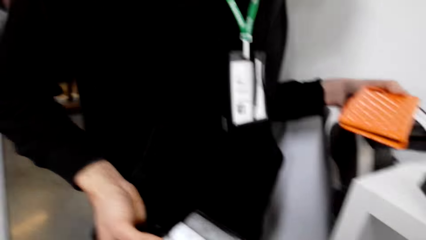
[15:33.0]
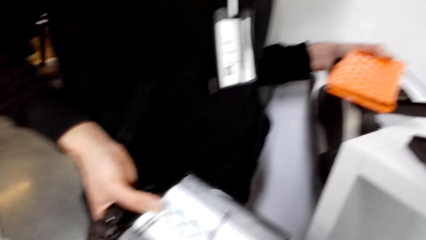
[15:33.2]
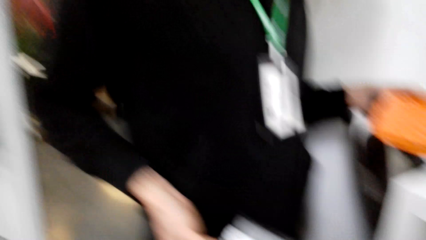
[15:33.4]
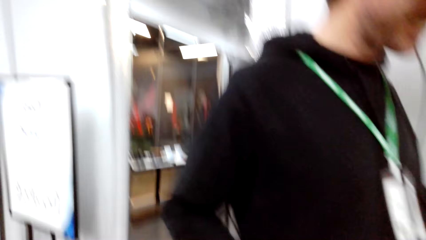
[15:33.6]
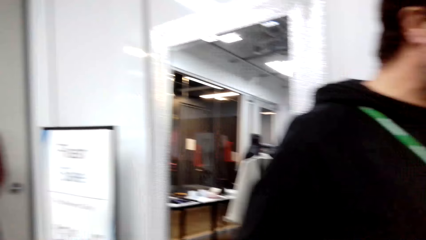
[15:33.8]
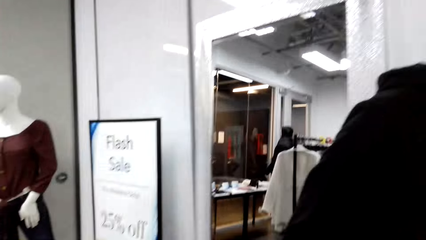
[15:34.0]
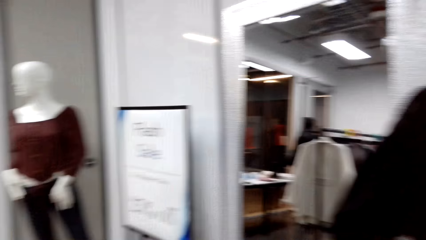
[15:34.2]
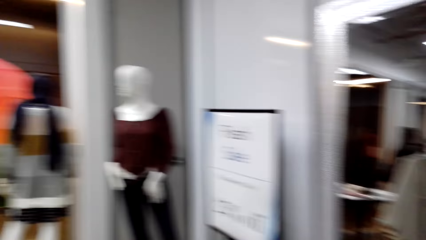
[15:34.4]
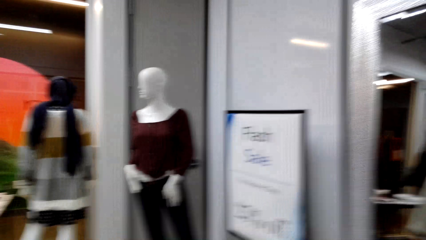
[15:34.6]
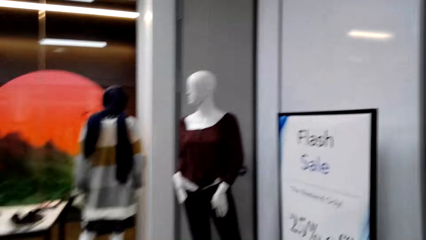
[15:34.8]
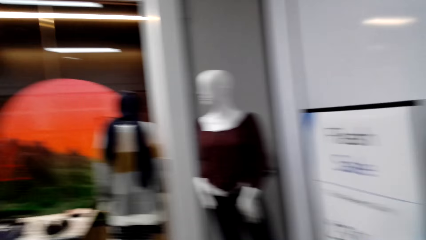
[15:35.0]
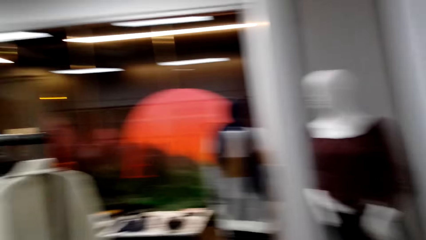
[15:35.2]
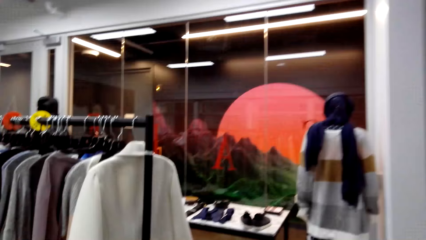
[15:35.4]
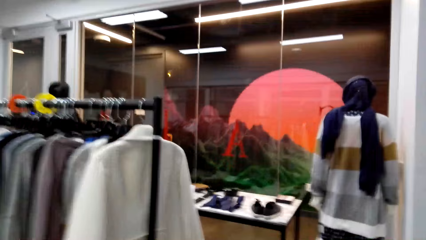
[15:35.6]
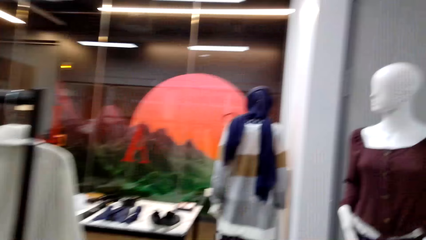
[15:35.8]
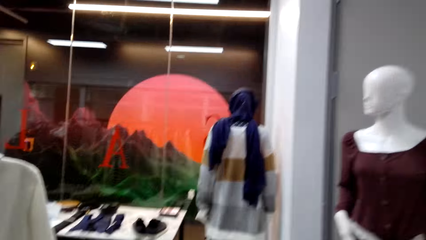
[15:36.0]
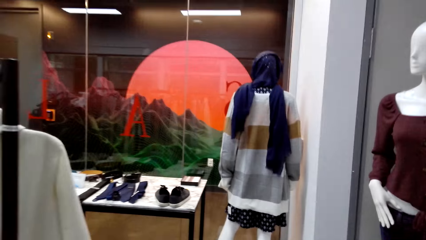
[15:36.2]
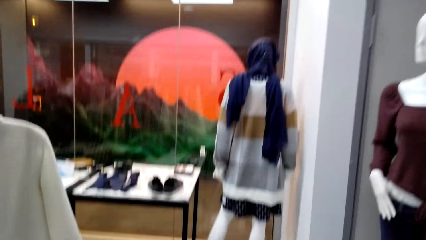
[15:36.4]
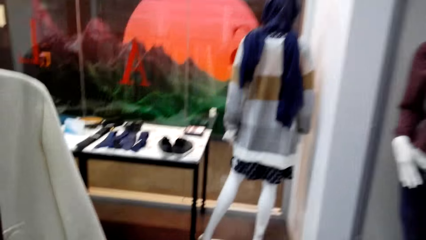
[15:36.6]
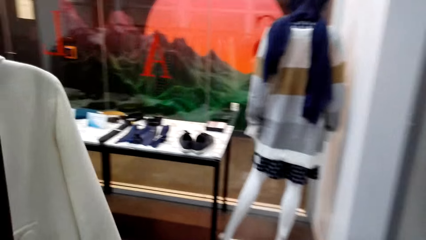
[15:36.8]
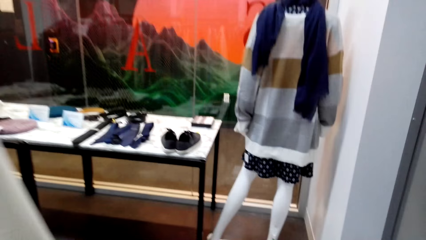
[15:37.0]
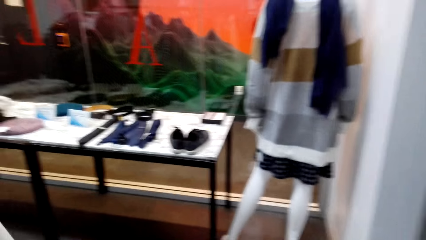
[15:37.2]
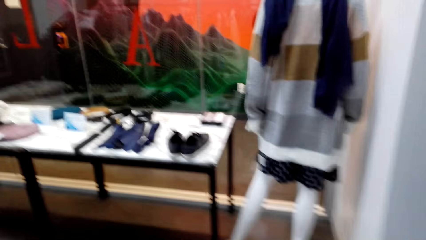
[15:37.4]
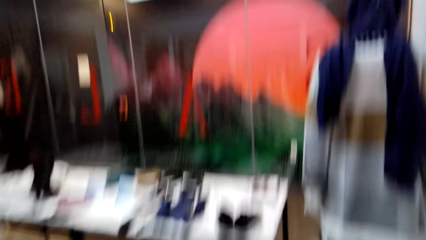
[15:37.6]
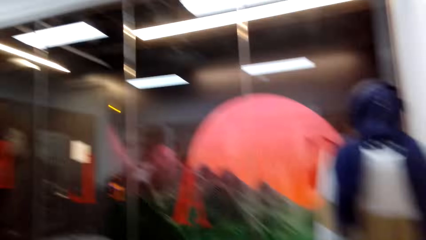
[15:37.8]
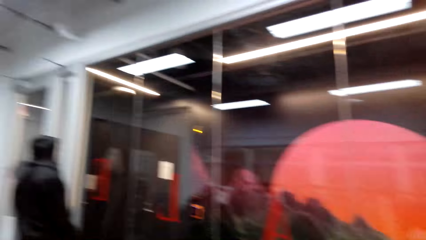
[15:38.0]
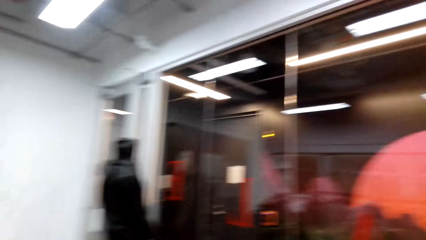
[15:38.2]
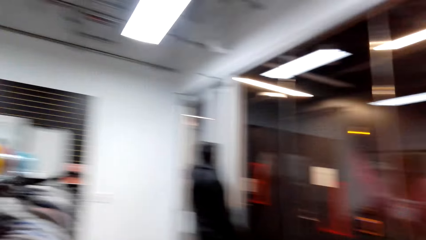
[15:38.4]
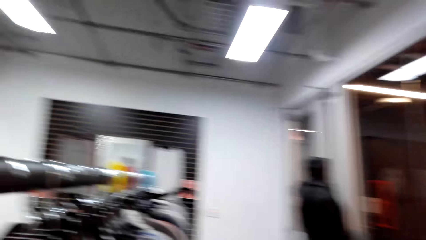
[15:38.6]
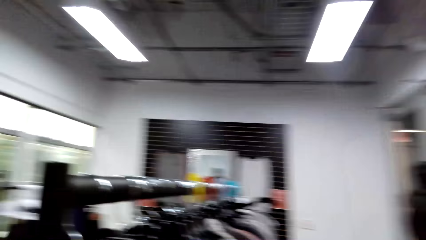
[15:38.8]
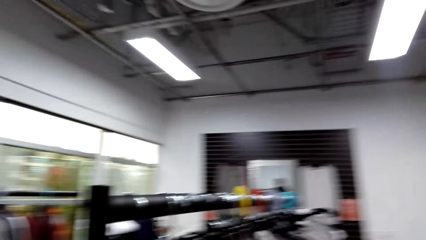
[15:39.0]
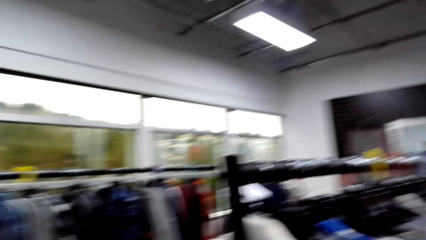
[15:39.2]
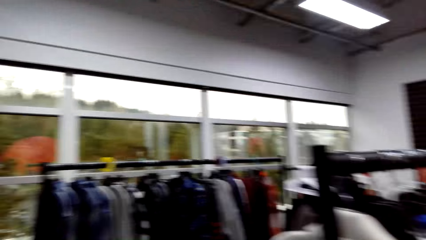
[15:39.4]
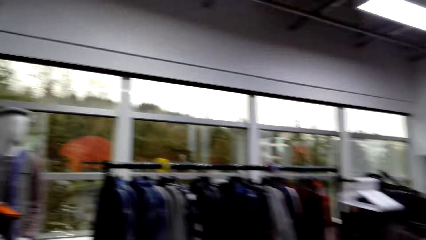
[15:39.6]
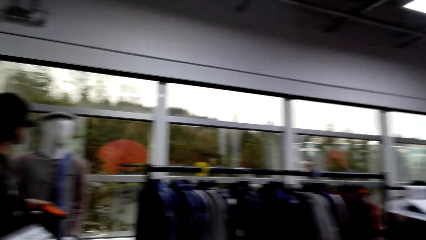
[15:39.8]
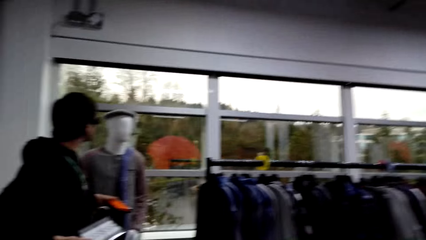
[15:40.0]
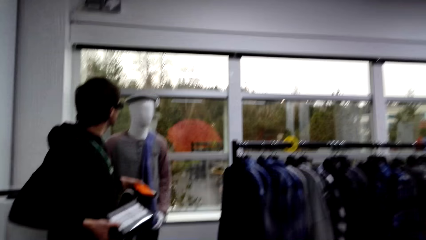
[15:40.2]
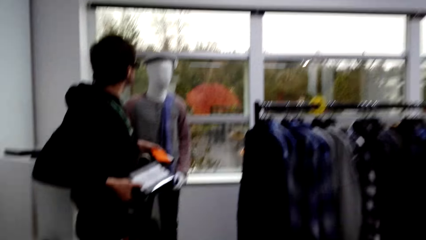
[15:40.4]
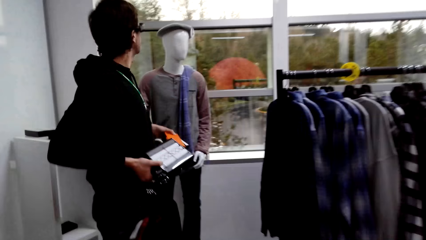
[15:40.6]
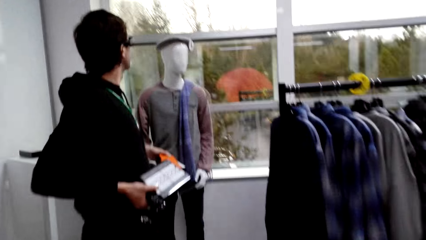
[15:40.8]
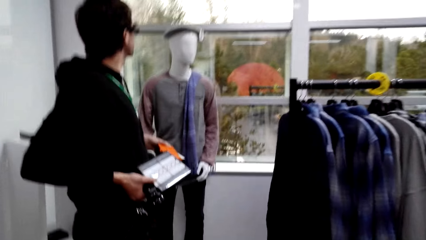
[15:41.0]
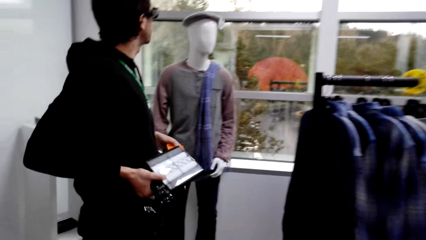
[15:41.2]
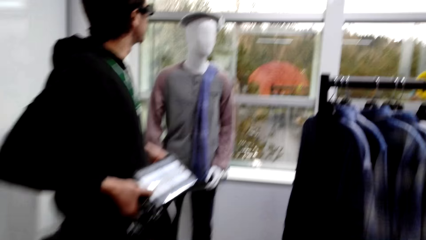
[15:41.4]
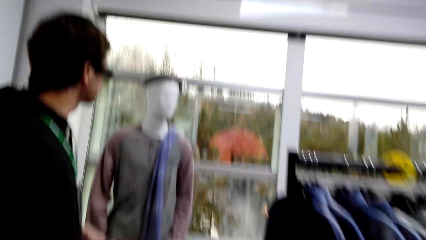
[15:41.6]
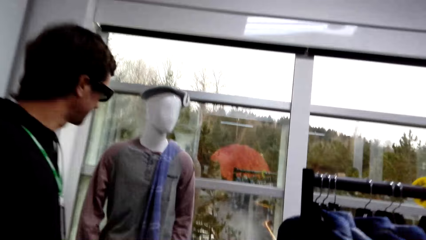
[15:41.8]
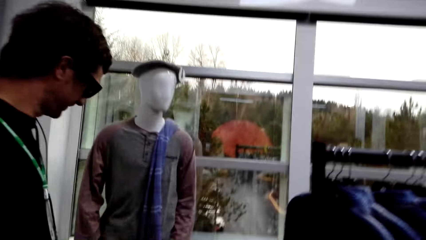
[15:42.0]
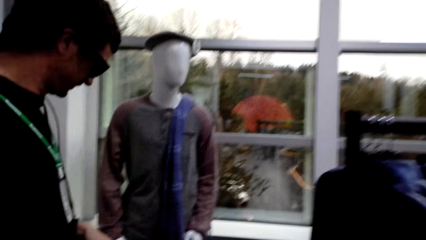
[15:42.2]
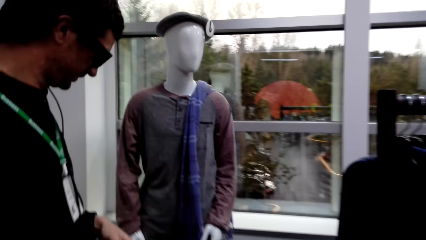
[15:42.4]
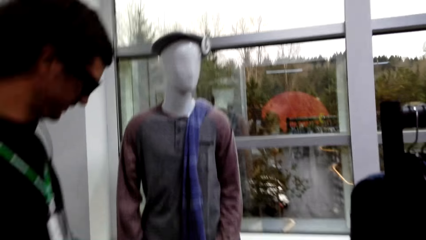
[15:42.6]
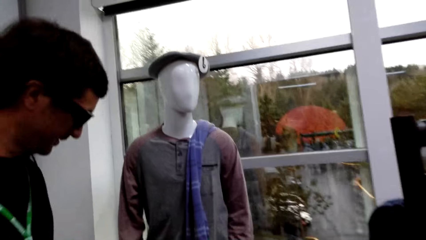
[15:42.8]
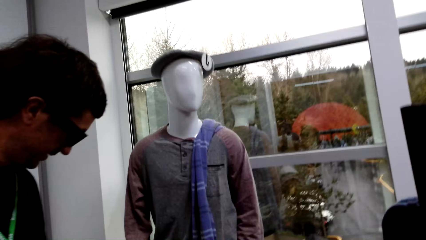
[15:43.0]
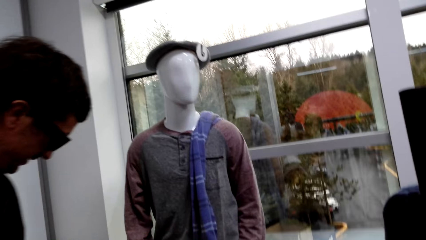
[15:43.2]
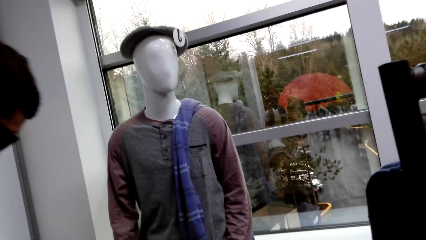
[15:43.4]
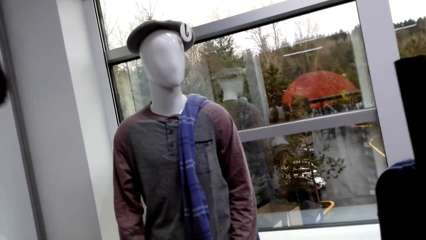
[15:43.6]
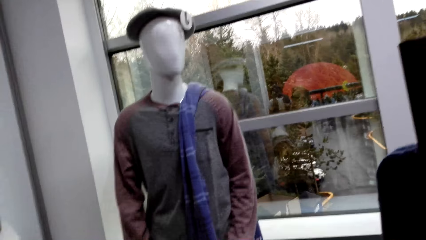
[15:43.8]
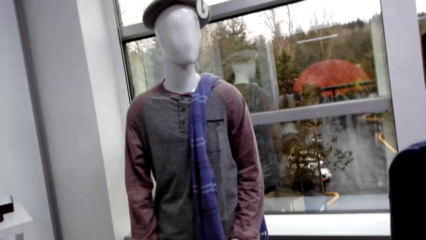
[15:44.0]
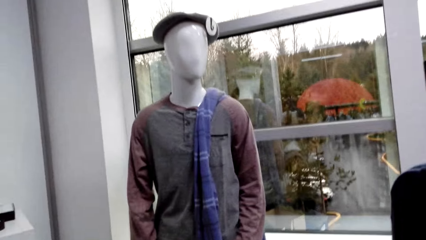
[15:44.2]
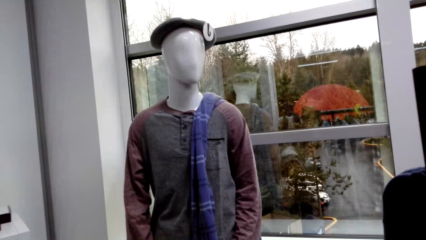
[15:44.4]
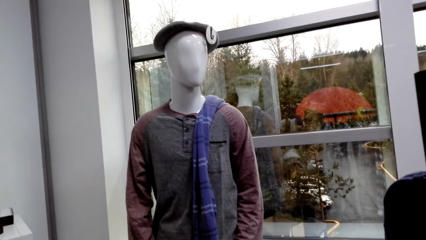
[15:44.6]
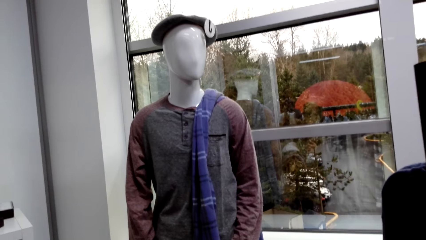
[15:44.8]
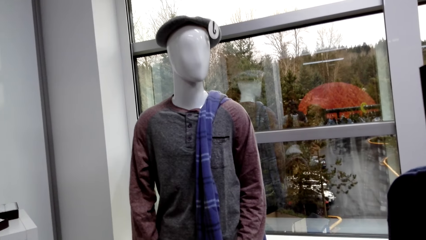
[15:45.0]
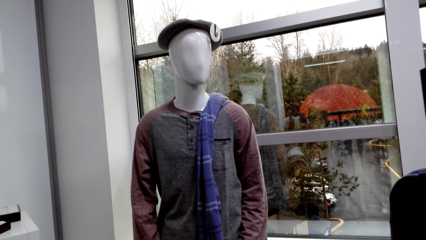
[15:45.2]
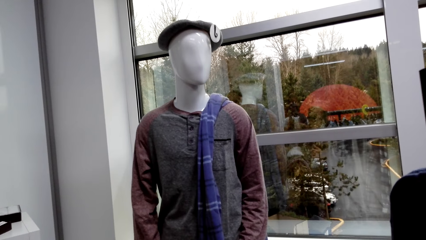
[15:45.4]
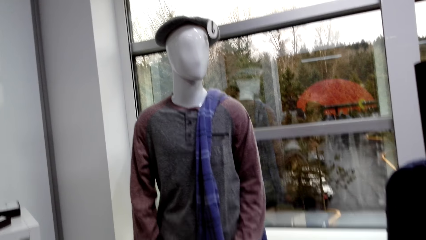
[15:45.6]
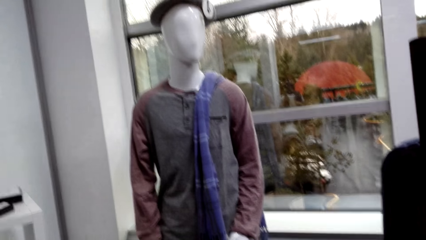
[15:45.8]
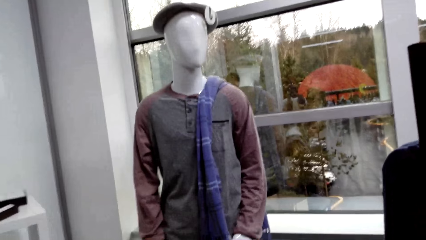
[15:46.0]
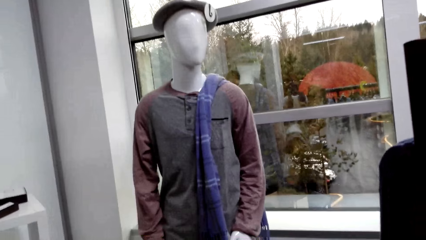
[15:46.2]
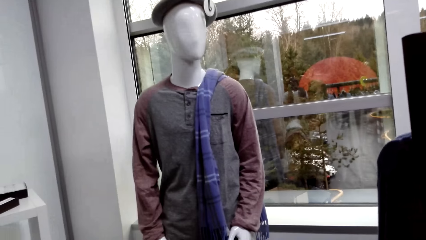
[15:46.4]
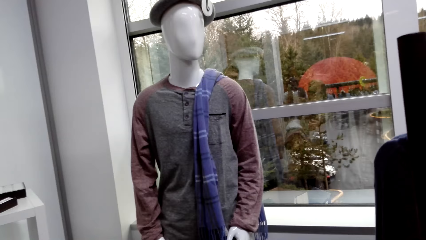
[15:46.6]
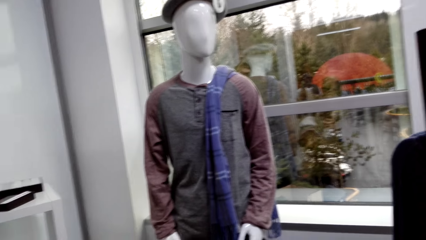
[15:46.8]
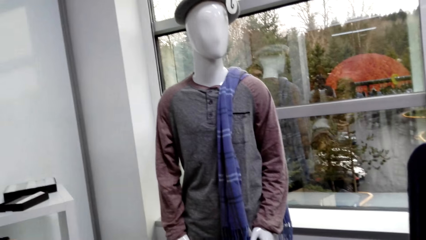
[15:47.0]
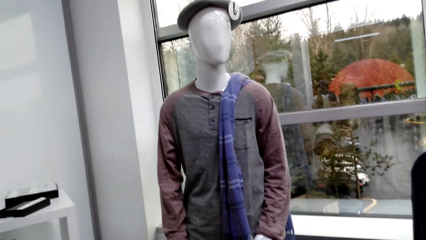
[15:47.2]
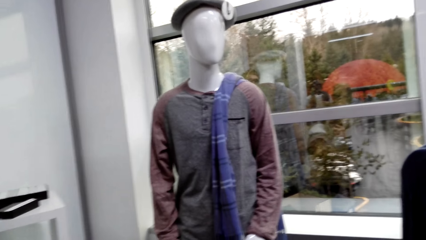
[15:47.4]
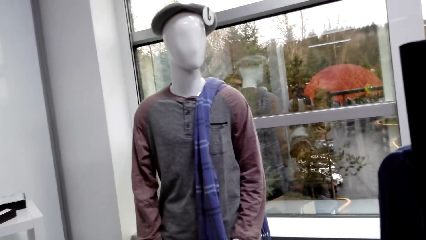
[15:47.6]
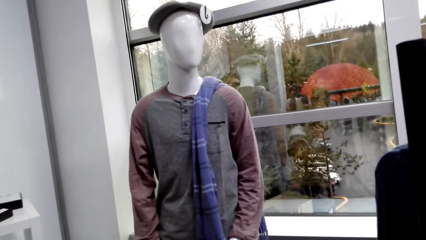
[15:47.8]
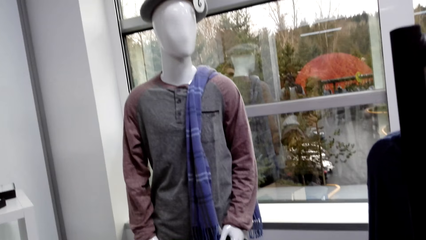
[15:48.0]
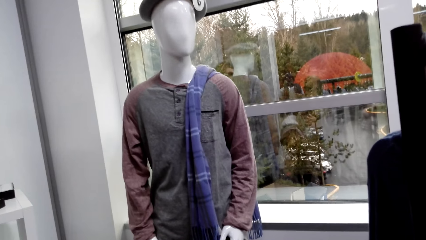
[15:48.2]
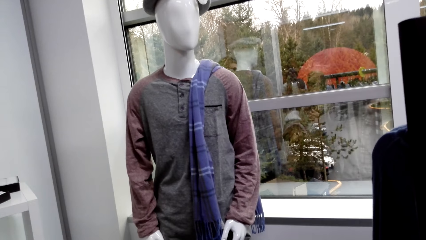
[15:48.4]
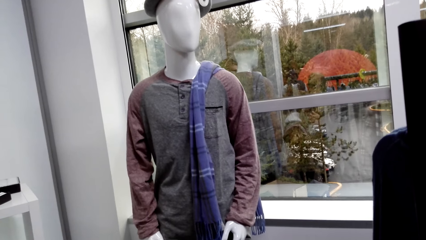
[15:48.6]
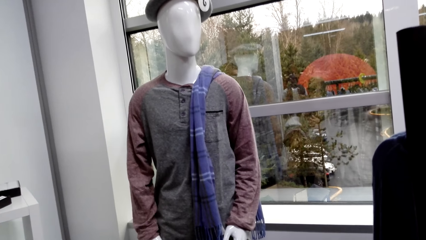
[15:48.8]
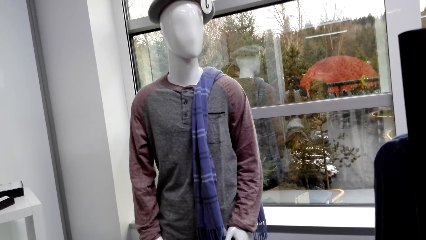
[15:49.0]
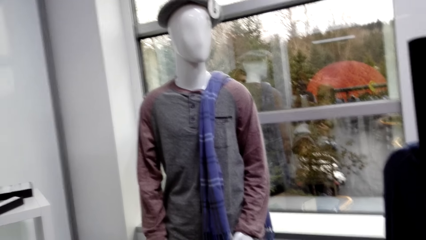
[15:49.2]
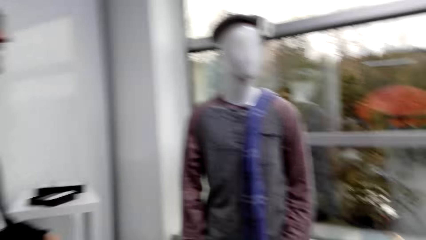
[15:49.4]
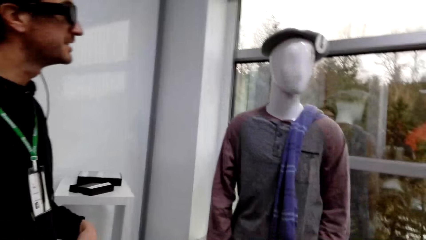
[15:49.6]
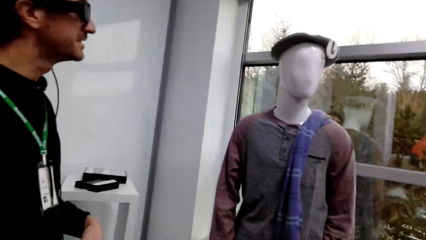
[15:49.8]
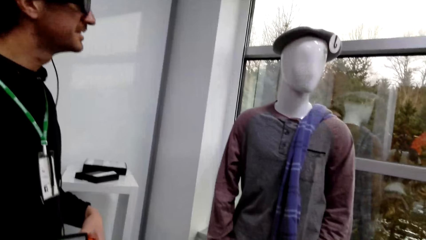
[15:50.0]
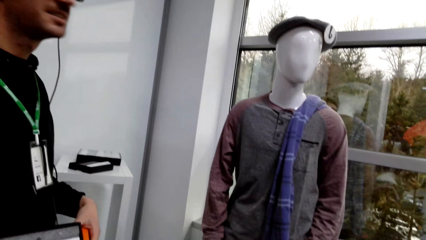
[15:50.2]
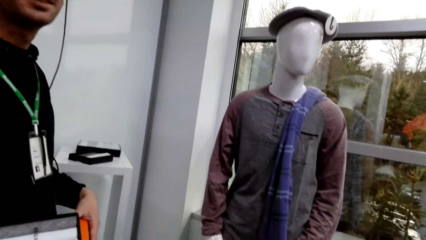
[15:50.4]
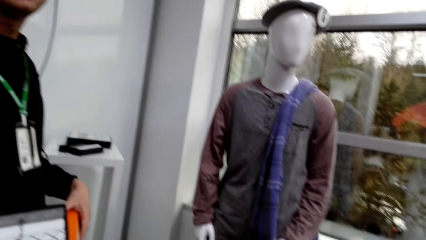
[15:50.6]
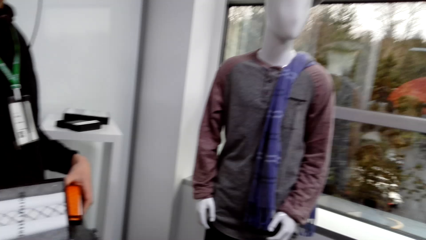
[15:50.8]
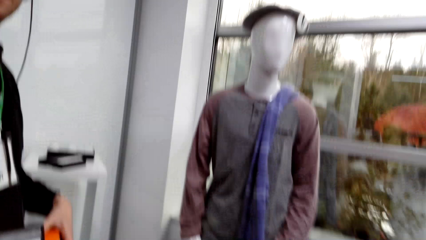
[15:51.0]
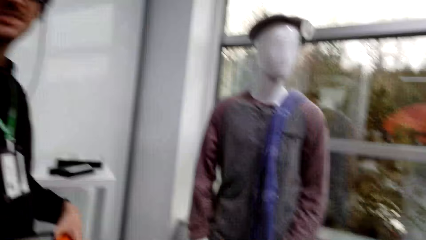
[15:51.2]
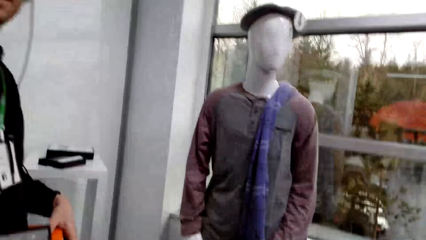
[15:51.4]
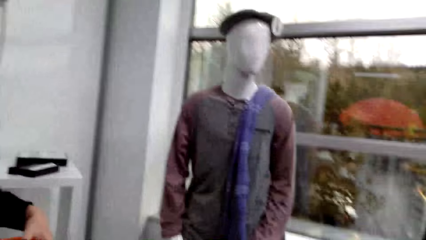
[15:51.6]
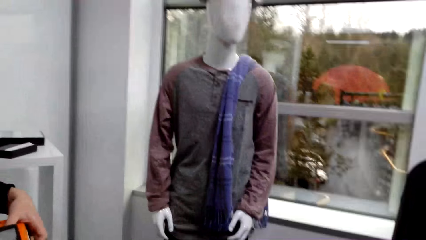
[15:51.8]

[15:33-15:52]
The camera wearer walks around the shop. They look around the store. They converse with the male.
